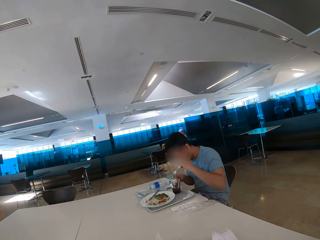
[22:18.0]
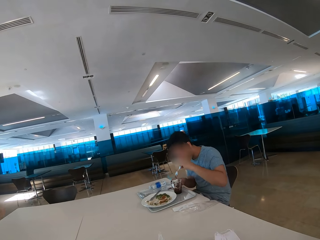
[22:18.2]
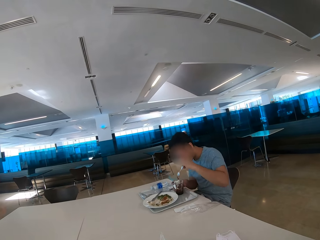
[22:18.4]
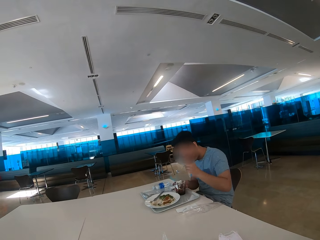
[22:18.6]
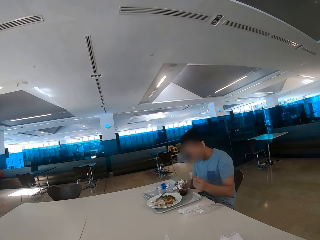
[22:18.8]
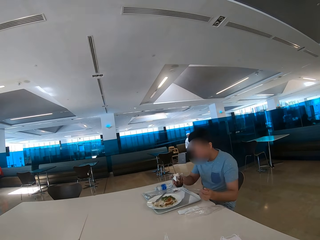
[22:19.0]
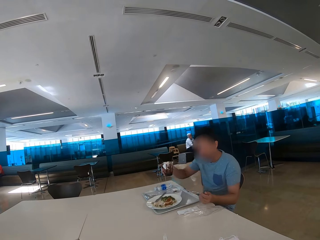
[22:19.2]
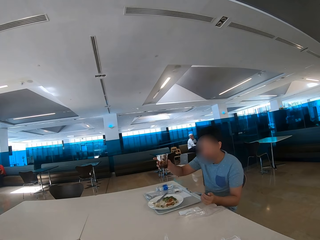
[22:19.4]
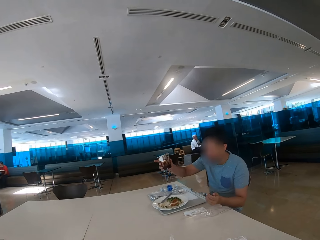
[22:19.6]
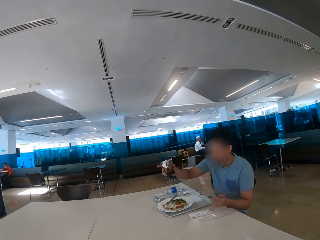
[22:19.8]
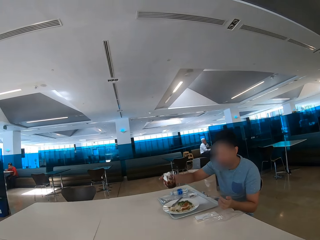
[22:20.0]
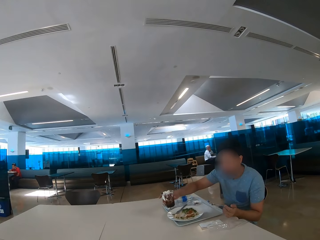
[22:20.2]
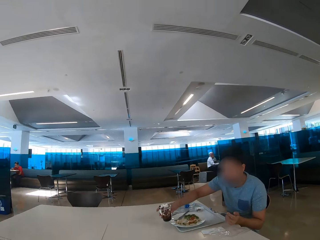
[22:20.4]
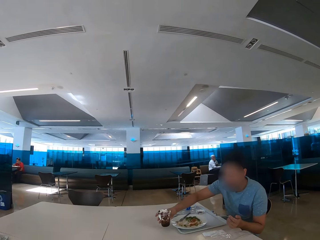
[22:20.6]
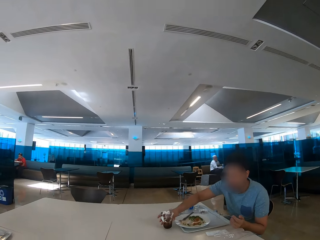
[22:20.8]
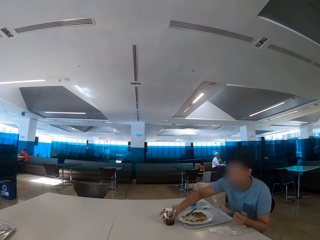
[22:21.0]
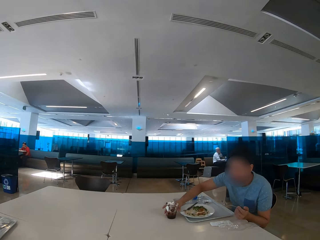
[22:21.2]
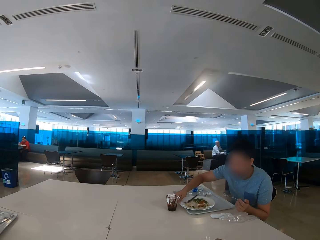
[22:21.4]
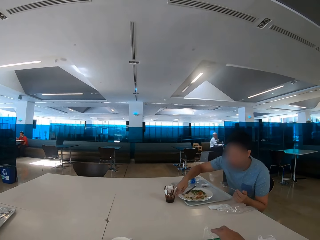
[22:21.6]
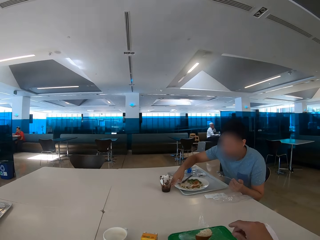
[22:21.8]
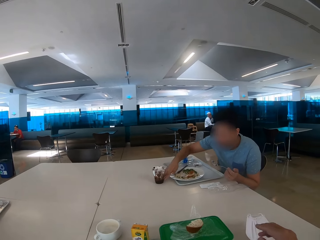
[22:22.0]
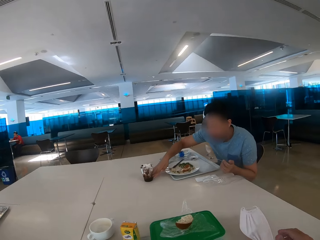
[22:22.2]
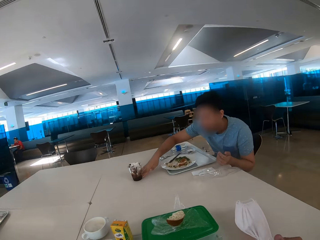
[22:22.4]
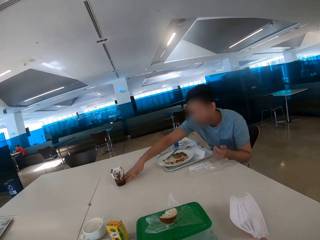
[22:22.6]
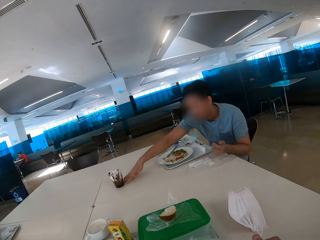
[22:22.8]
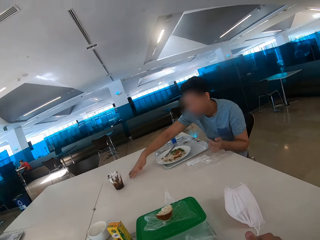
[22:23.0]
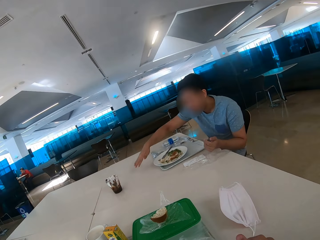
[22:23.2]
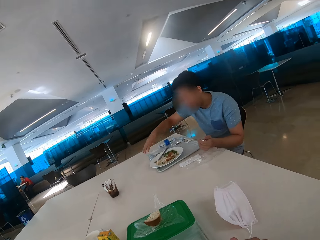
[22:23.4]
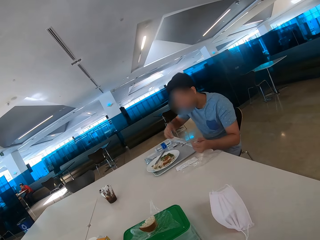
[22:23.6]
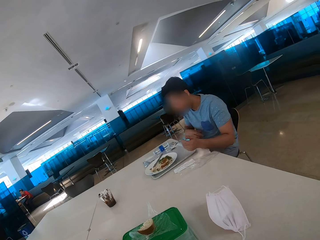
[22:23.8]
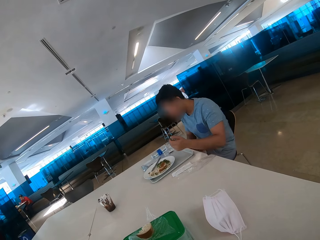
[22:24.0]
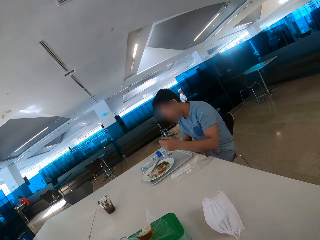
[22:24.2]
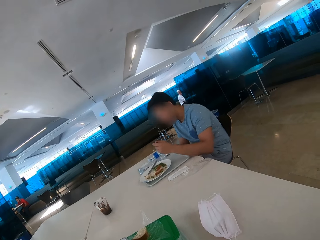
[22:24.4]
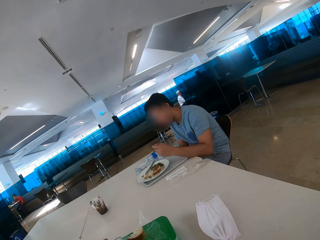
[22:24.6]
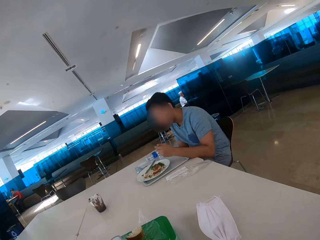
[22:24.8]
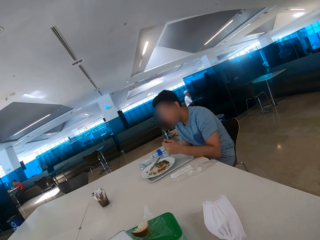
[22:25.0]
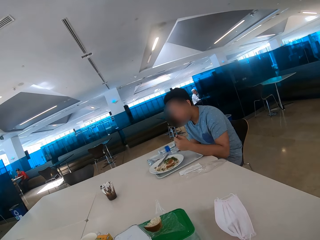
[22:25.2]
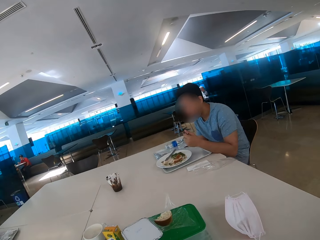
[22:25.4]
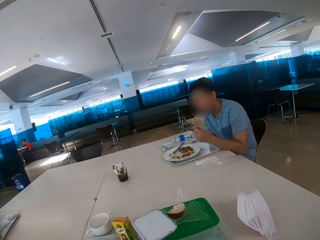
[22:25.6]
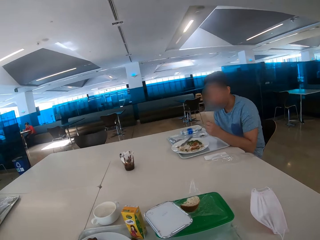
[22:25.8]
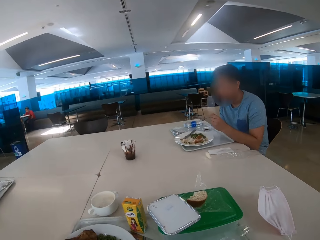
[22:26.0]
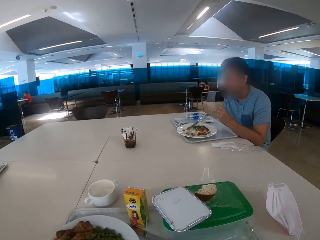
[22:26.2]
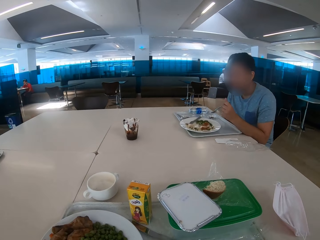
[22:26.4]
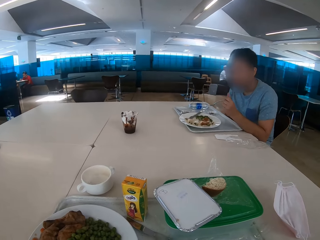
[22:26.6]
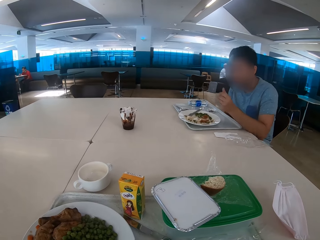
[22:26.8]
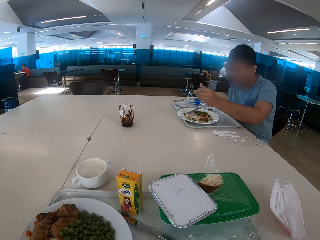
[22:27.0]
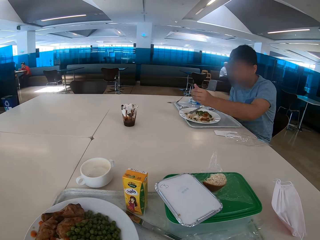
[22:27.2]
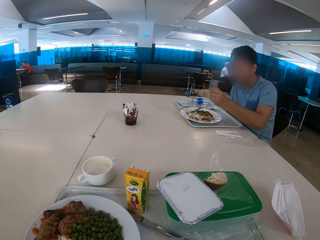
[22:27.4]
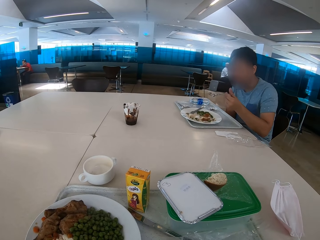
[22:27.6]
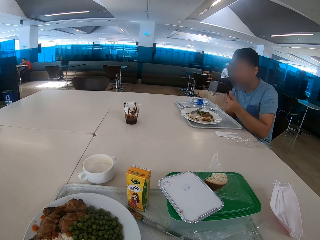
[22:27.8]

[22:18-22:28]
A person lifts up the glass. The person puts the glass on the table and moves the glass.

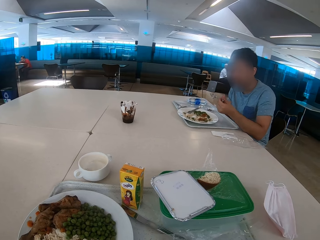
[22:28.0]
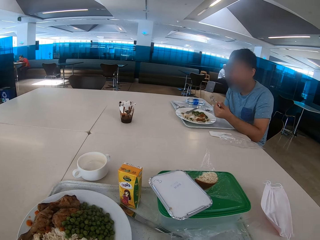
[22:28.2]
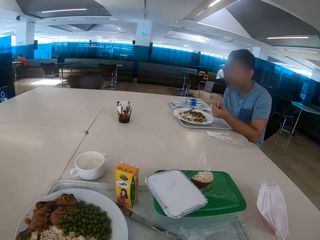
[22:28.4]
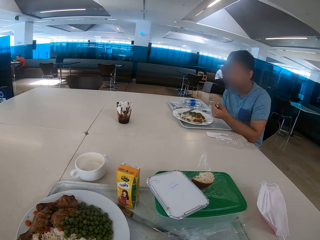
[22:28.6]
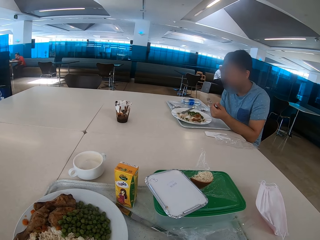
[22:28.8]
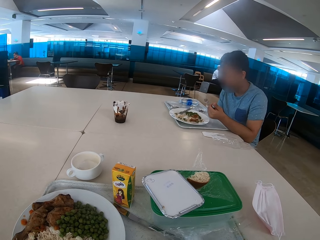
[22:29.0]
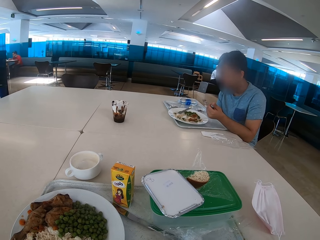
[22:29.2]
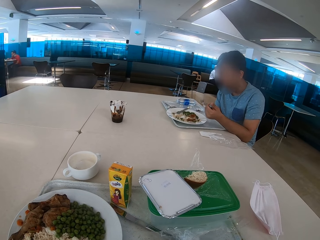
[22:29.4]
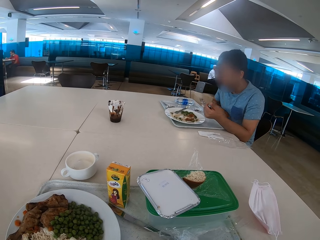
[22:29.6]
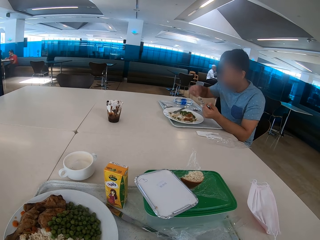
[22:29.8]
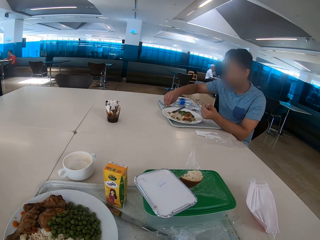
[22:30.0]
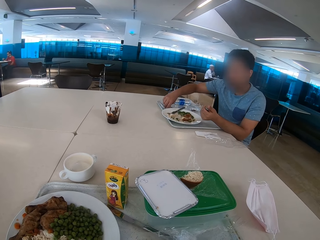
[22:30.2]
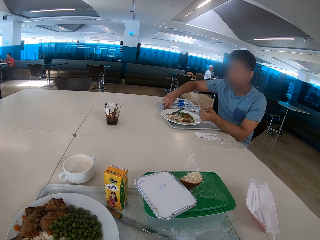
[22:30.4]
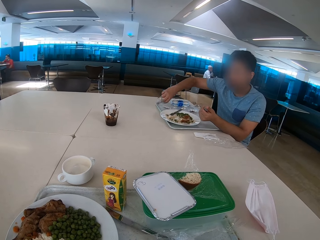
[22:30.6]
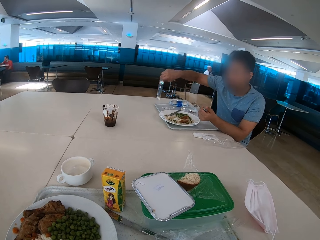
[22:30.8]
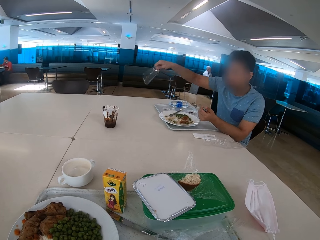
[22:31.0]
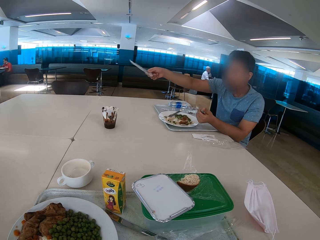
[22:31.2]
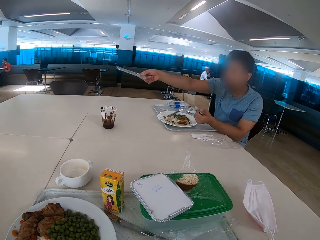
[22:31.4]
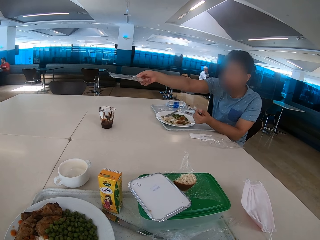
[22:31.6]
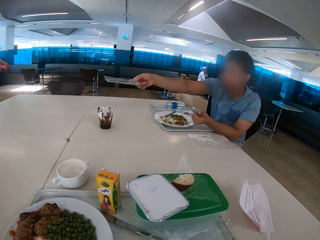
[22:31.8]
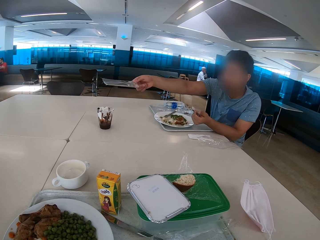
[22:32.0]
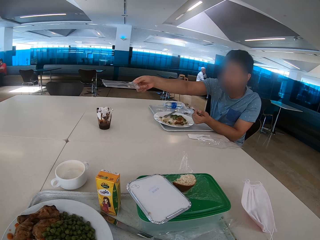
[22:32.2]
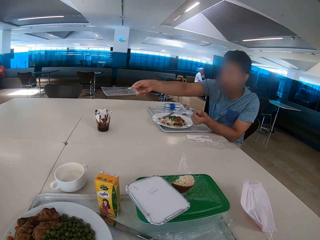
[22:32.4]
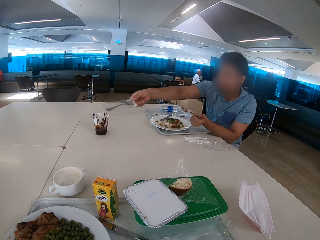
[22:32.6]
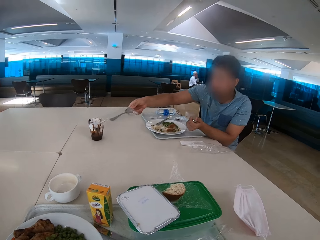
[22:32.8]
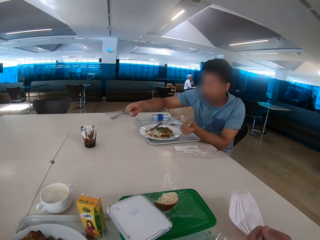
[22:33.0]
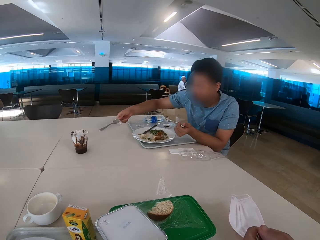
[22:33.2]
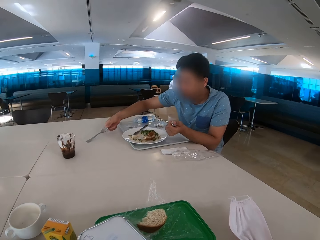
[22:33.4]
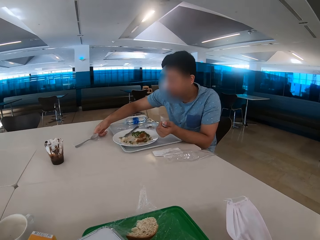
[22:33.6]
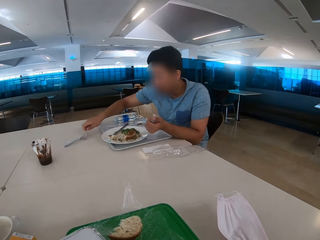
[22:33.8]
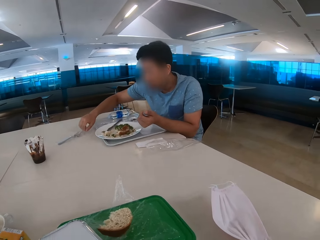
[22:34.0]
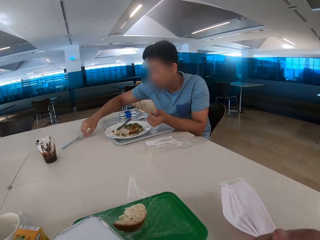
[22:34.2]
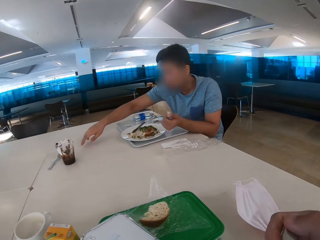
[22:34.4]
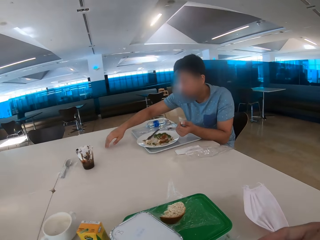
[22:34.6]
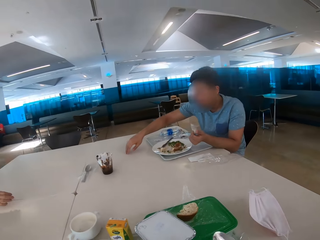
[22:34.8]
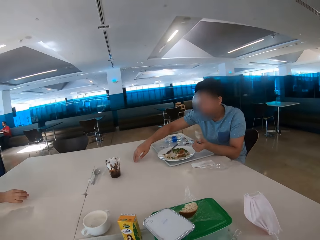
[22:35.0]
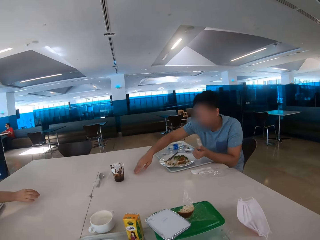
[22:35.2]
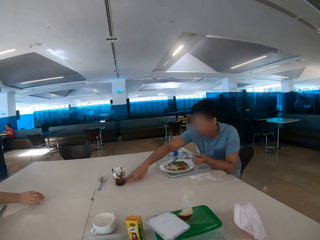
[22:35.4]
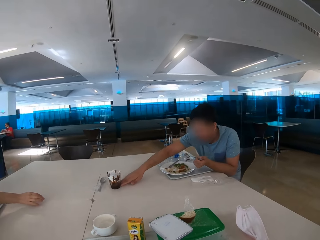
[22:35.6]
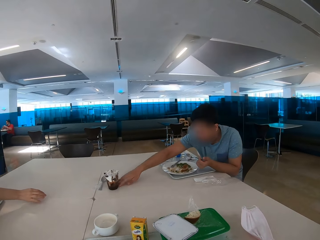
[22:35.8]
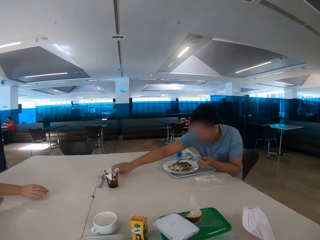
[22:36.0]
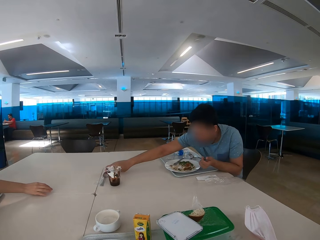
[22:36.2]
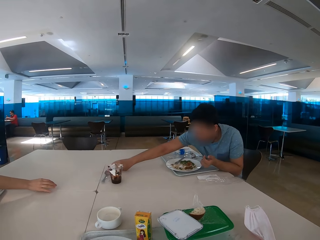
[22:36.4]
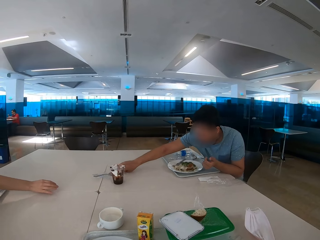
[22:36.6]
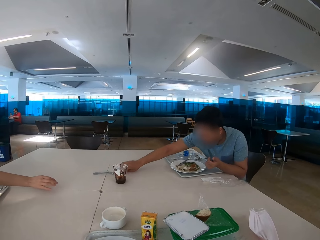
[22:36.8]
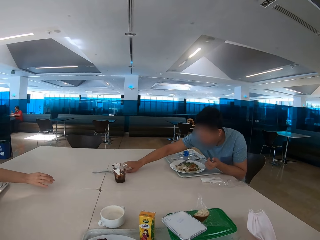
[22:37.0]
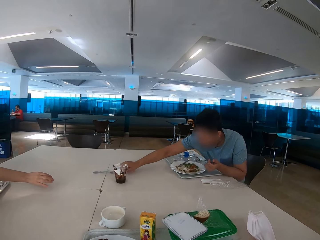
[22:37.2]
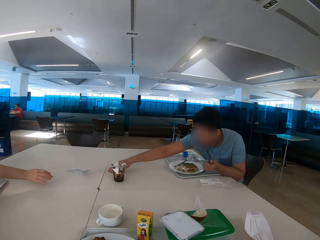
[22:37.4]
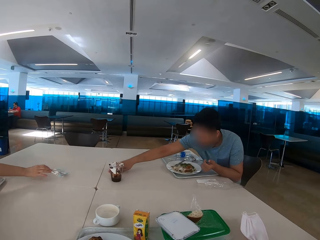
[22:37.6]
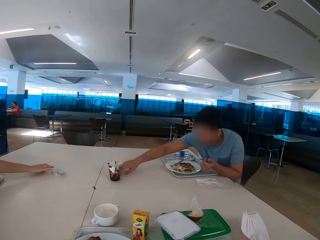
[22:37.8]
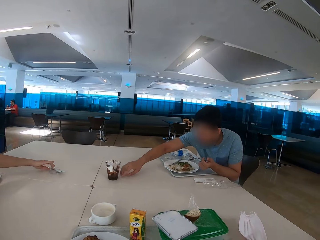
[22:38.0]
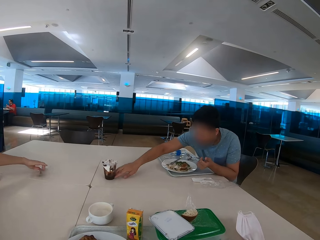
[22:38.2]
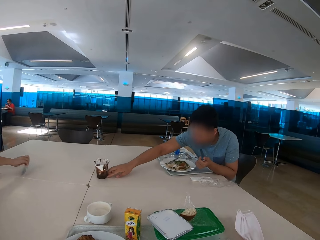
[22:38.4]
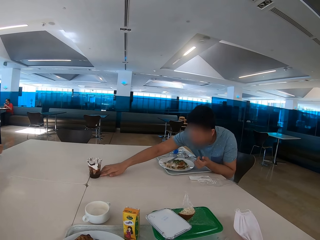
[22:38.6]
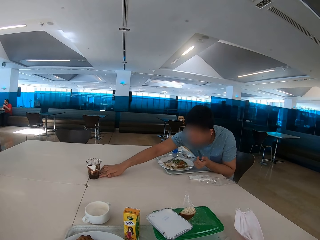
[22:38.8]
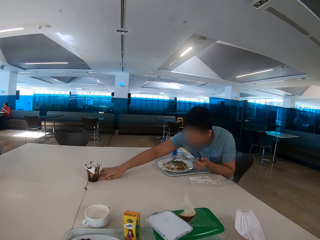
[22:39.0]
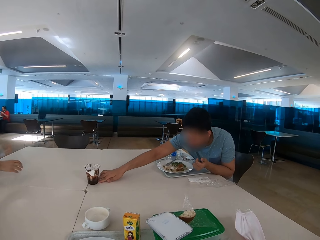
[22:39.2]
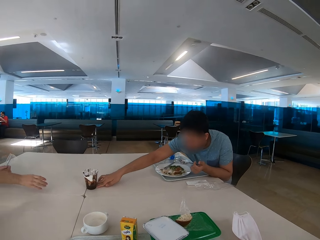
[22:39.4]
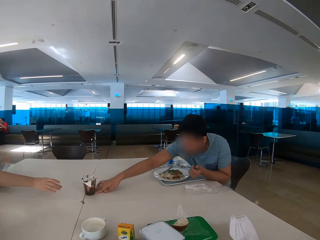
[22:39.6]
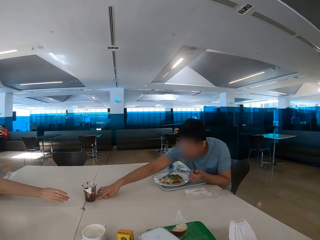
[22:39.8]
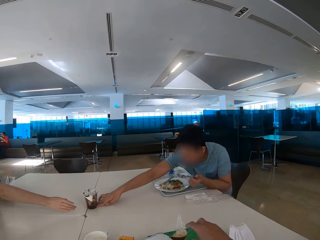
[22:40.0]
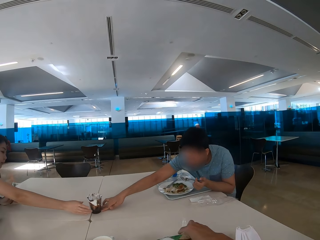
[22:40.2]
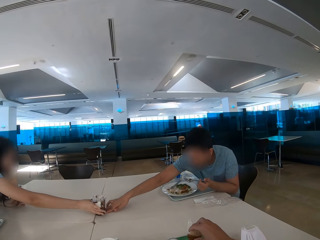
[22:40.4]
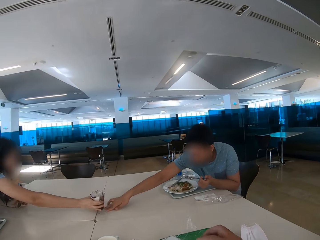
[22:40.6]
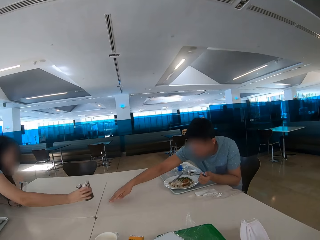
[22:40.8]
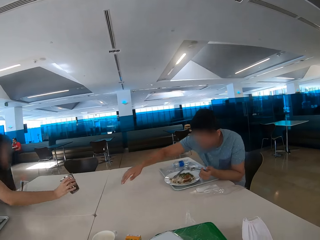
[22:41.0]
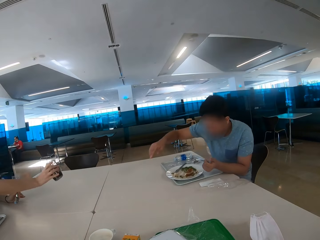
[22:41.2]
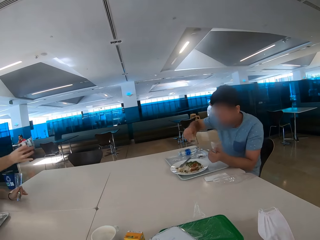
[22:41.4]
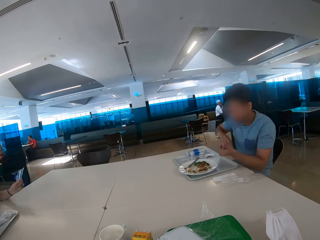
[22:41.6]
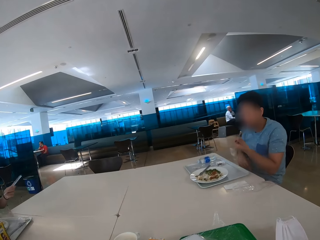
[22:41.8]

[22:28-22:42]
A man picks up a paper with a spoon. The man gives the spoon to a woman. The man puts the paper with the spoon on the table, moves the spoon, moves the glass, moves the spoon, and moves the glass.
